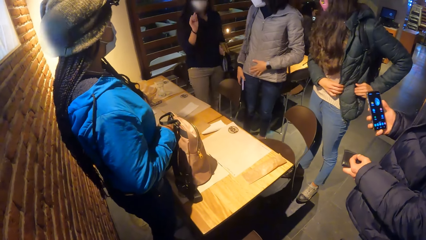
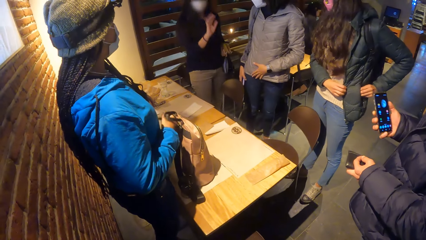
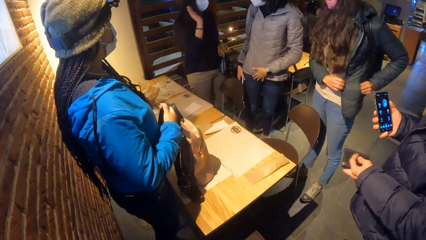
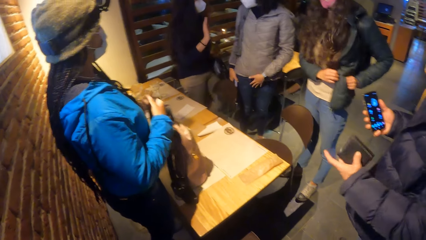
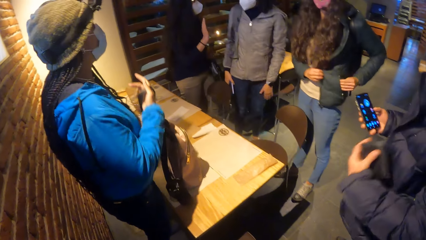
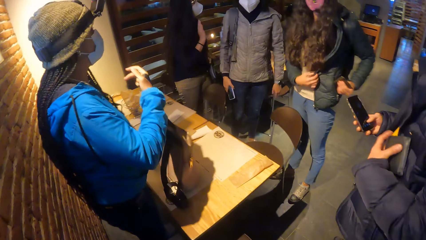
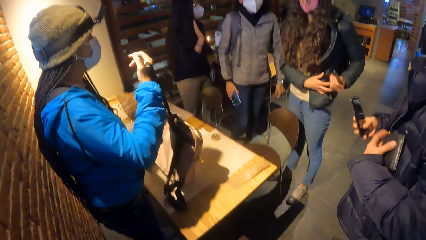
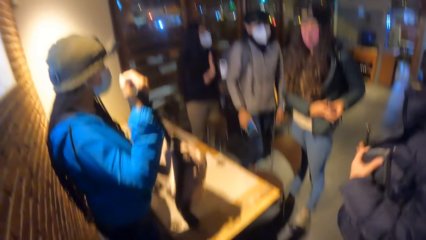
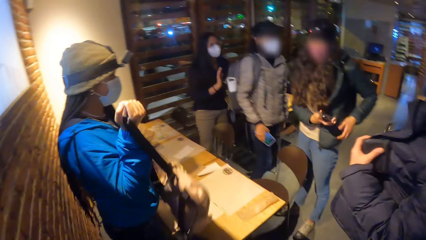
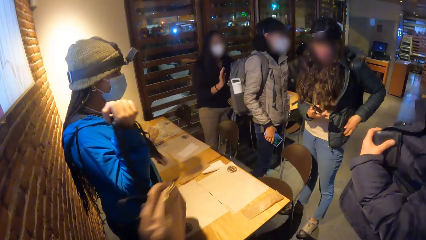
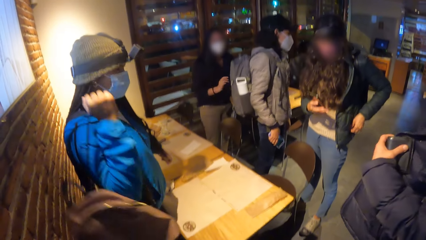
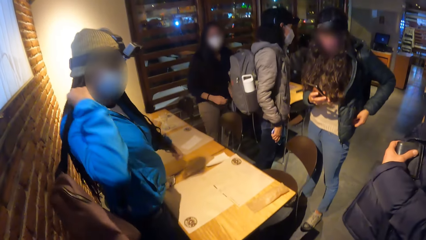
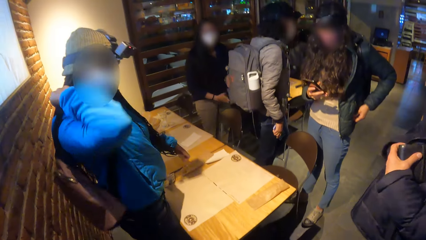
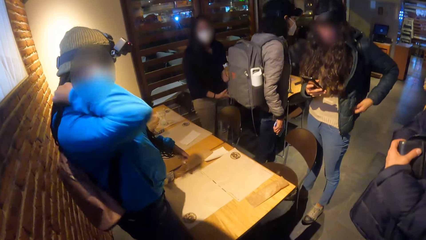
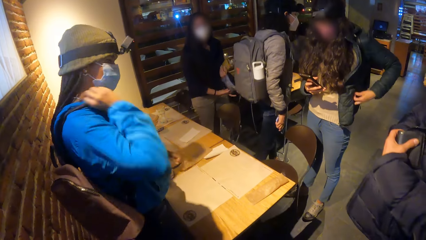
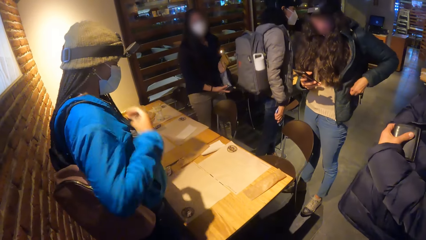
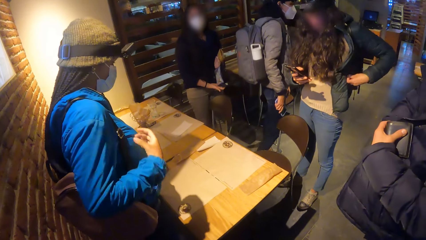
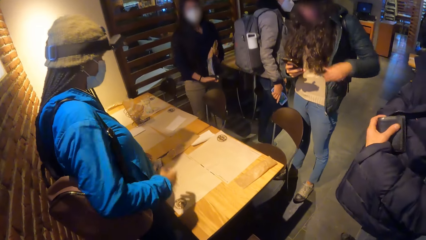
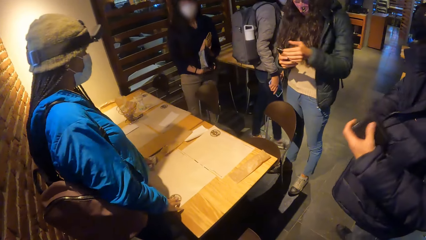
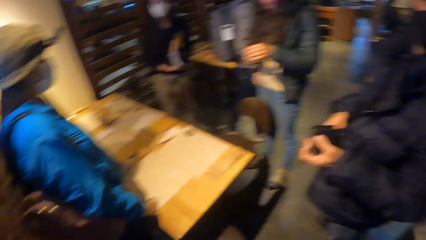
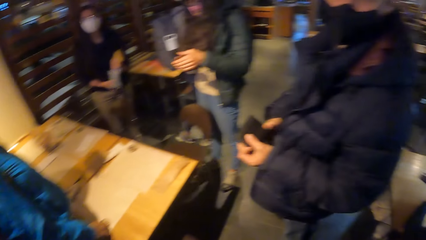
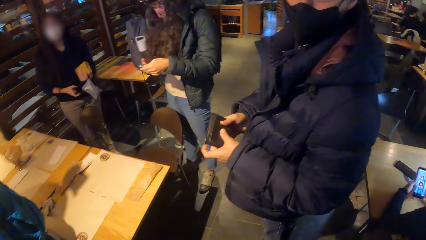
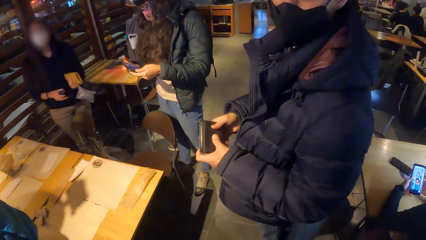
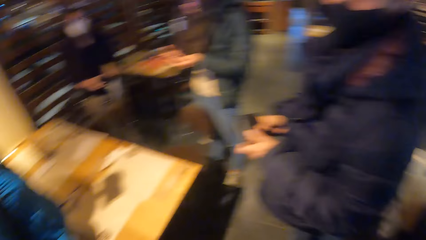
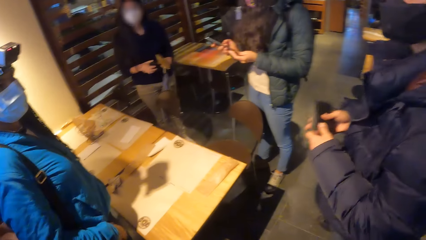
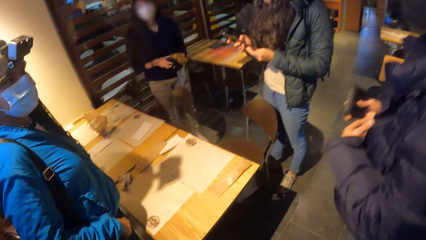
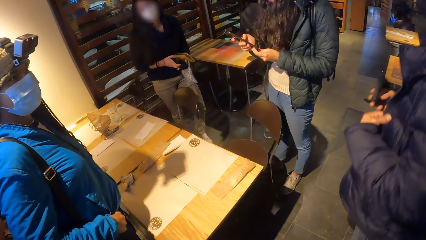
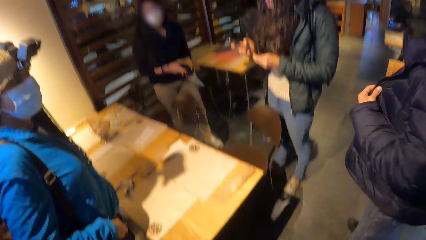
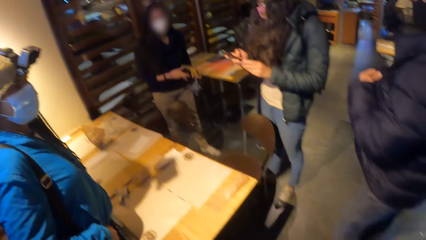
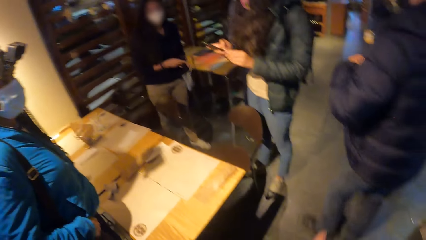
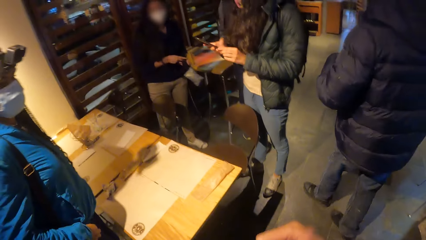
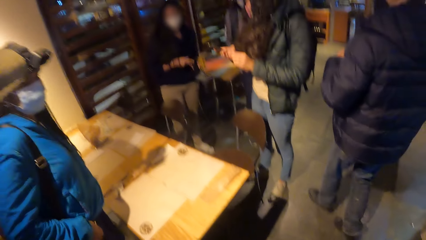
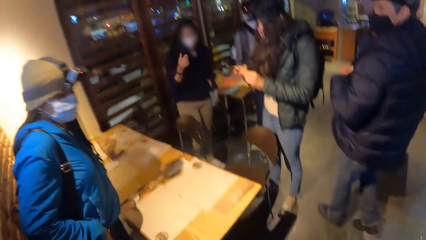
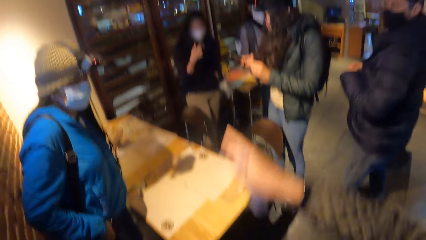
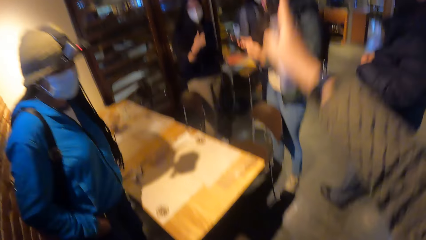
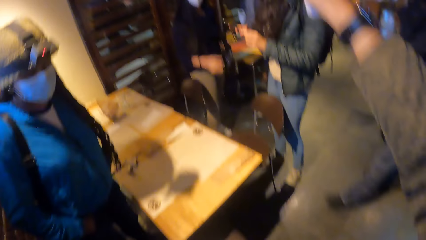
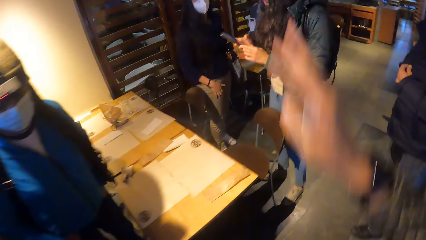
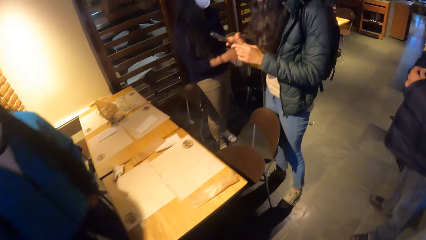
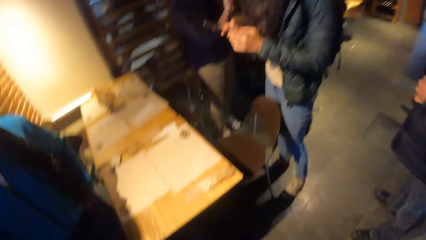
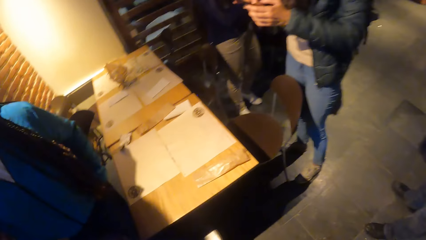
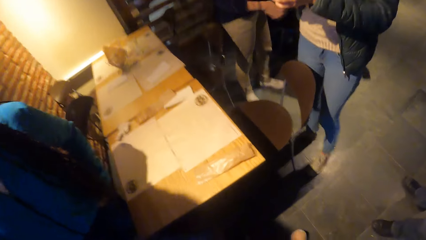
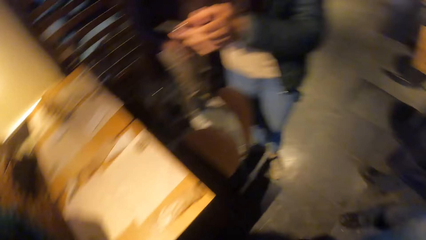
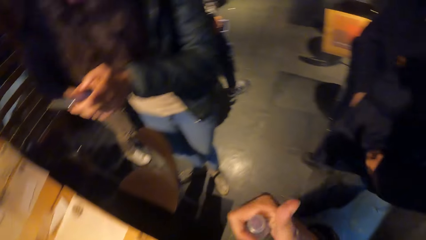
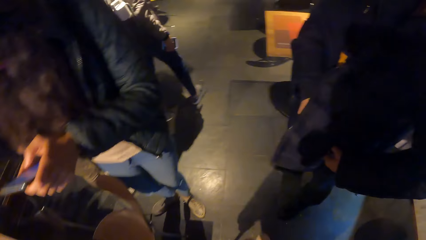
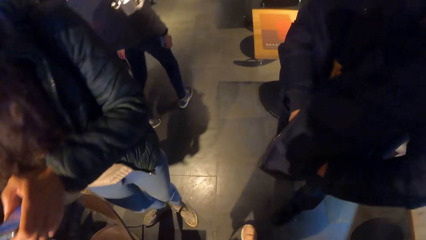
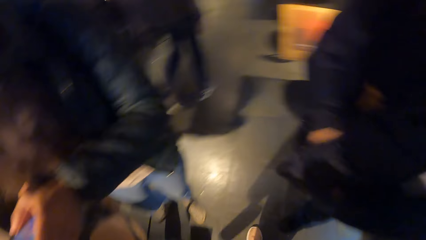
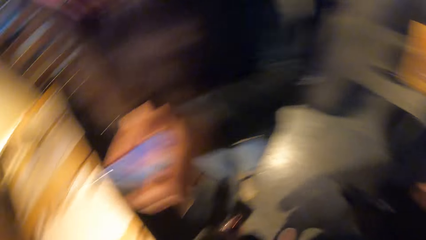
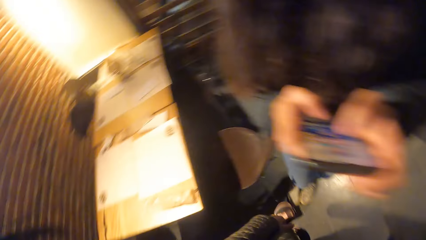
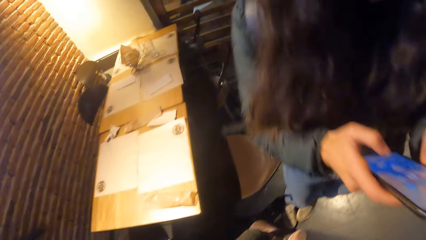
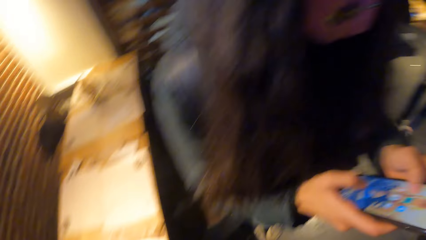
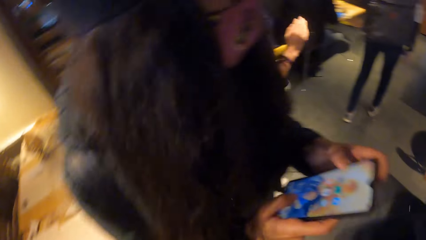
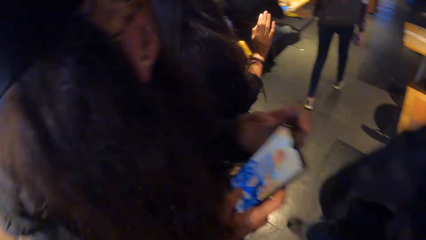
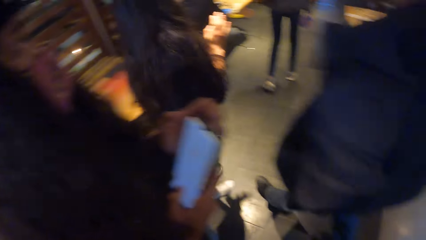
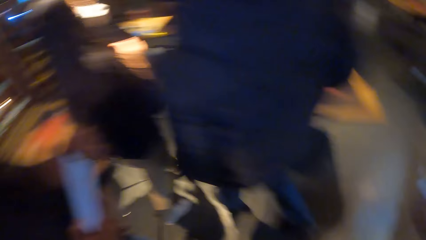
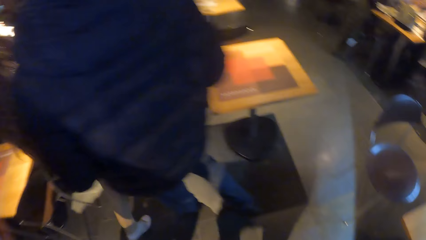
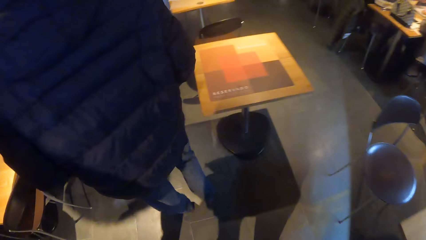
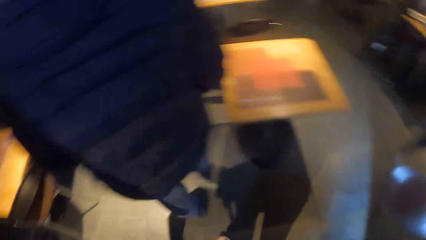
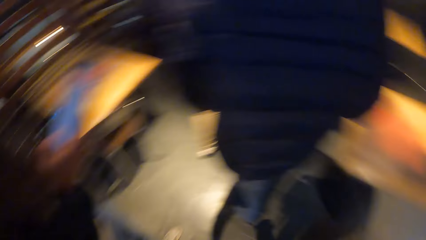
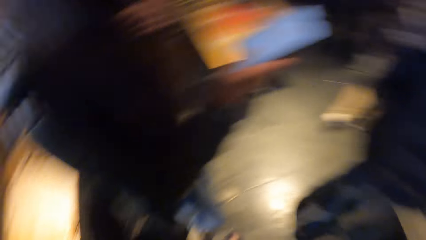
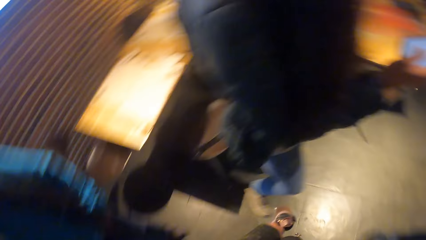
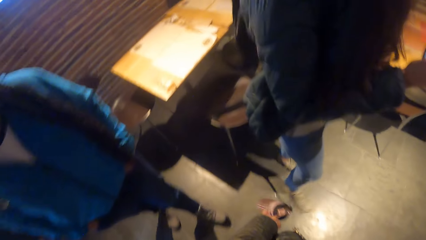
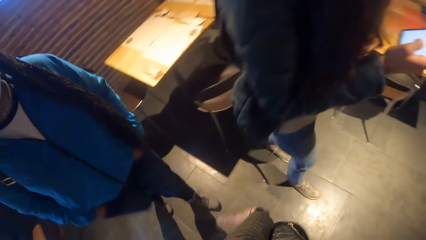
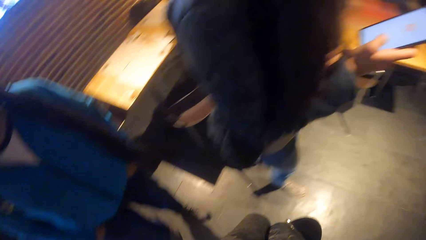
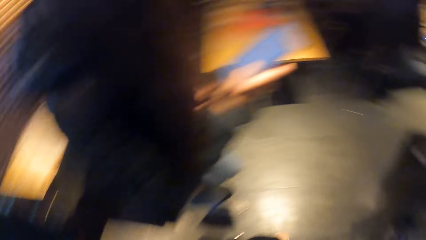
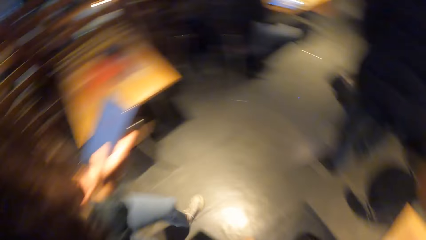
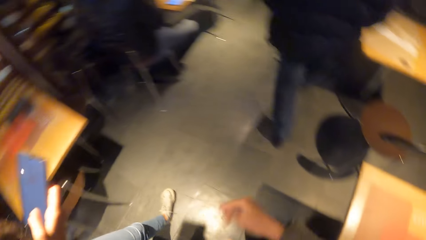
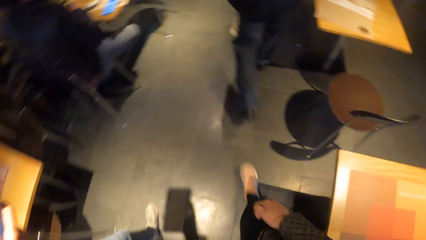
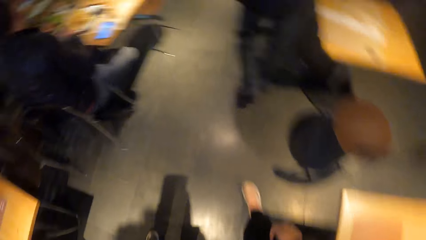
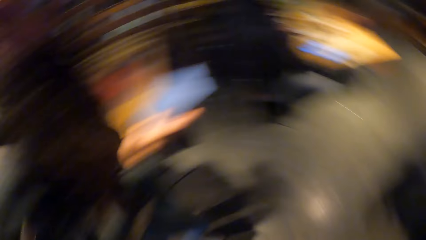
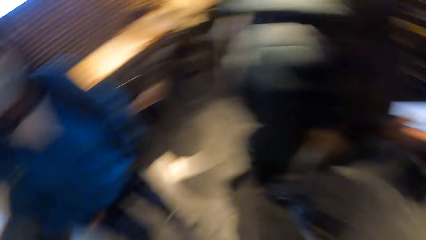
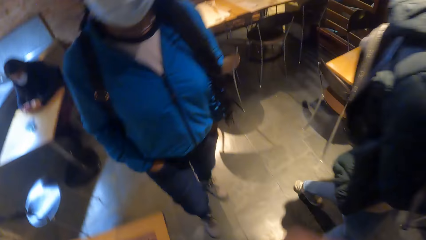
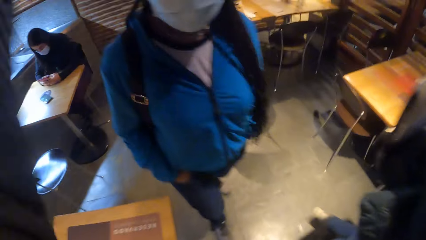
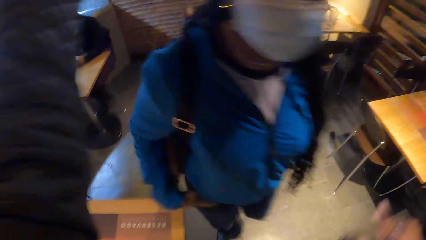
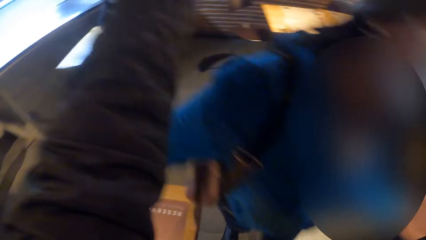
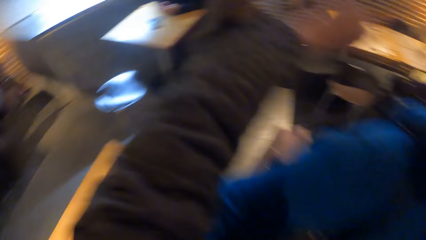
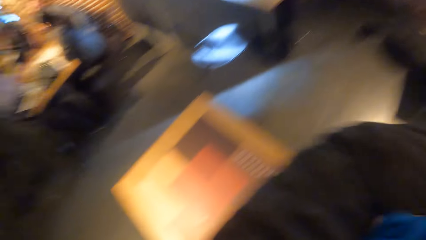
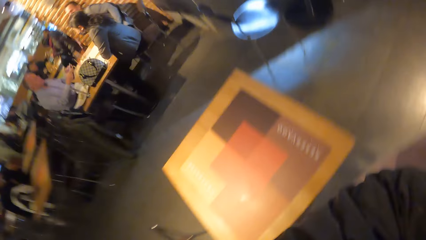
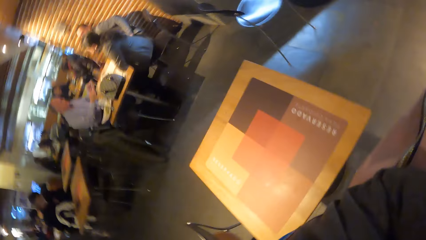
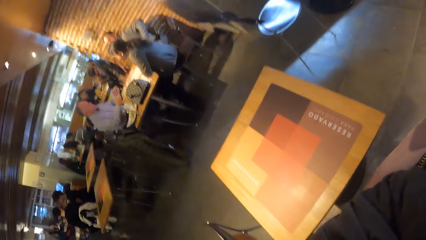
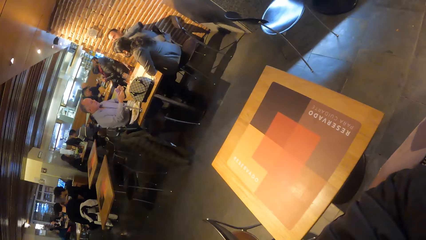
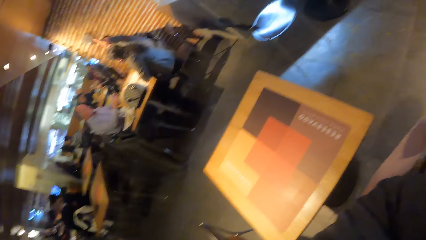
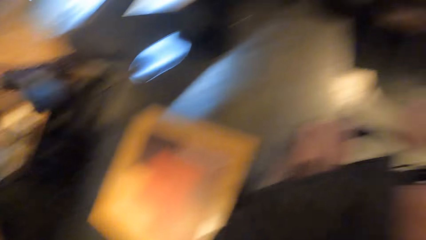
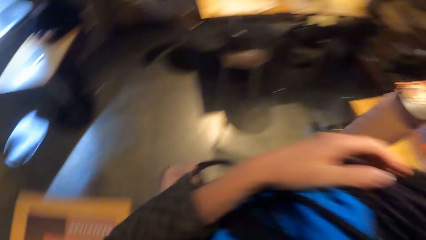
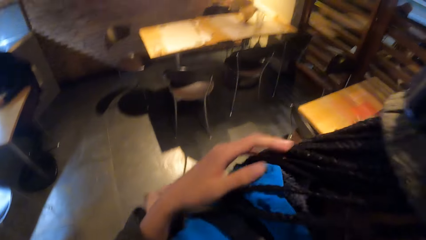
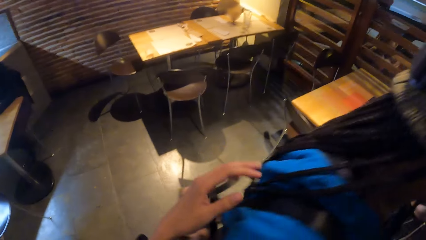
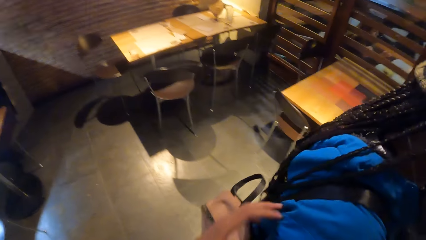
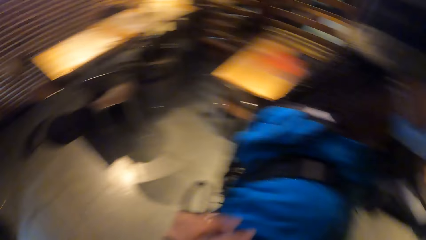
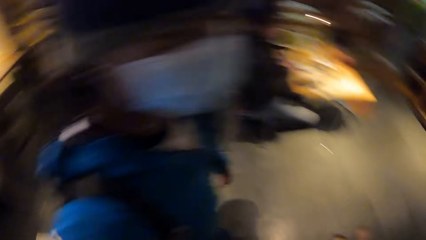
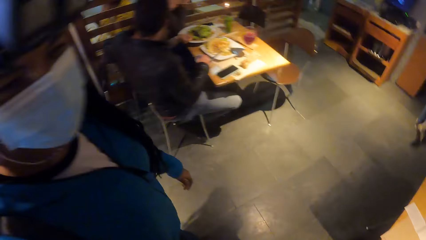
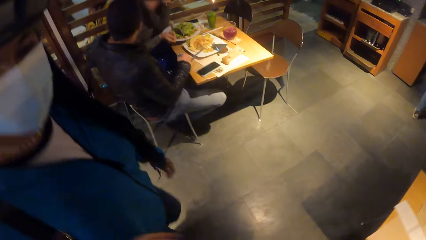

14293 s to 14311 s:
A woman hangs the bag on her back with her right hand. A man places the phone in a pocket in a jacket with his right hand. He places the wallet in a pocket of a jacket with his right hand. The camera wearer waves her hand. She walks out of the building. She hugs the woman.
